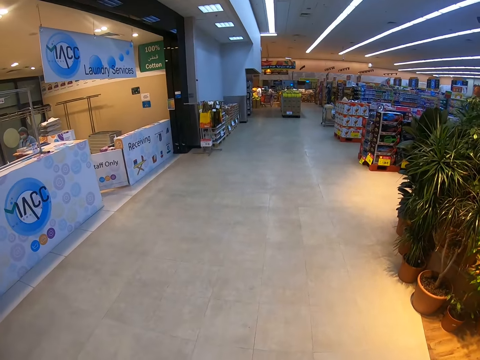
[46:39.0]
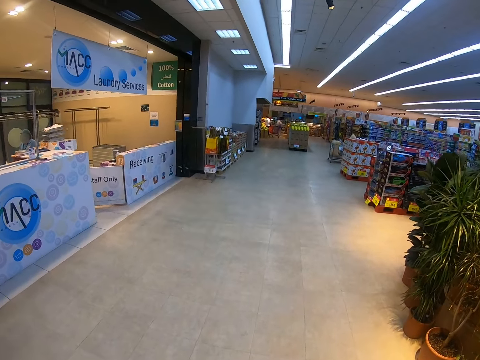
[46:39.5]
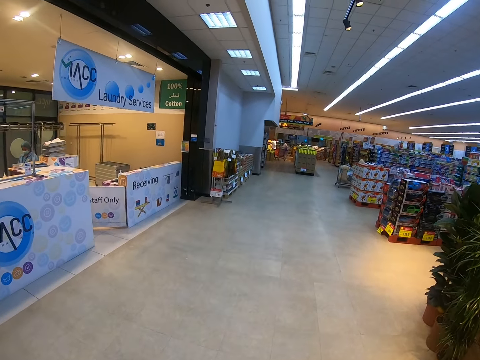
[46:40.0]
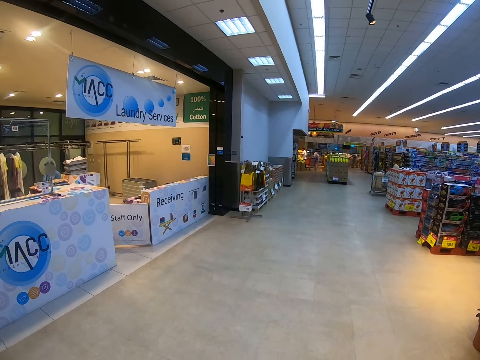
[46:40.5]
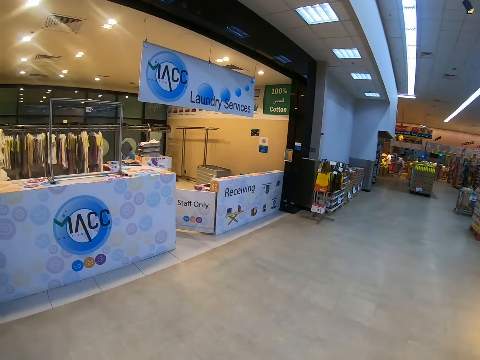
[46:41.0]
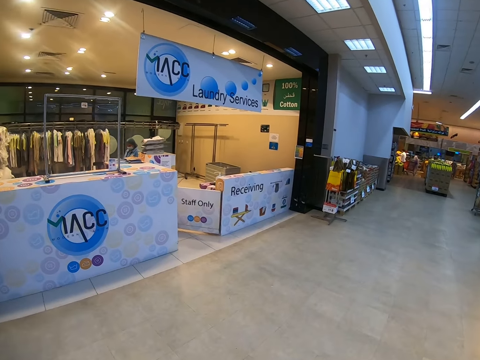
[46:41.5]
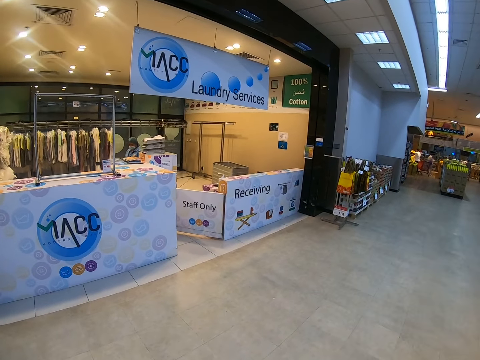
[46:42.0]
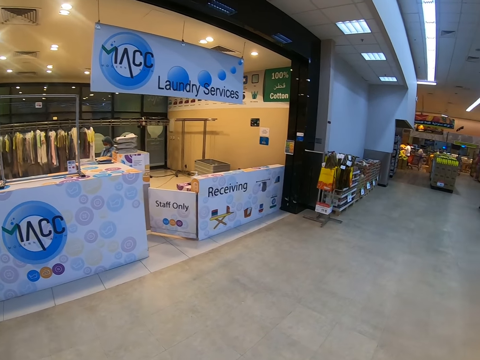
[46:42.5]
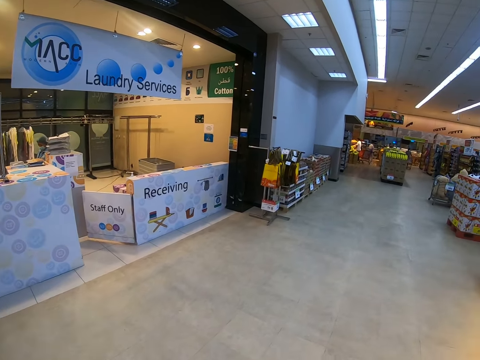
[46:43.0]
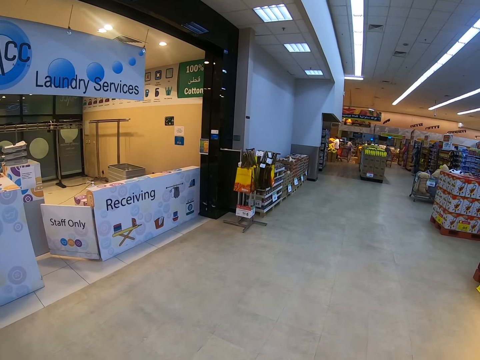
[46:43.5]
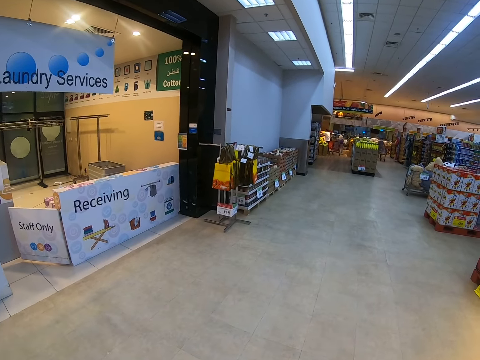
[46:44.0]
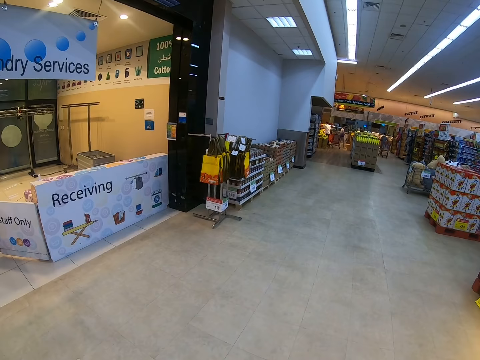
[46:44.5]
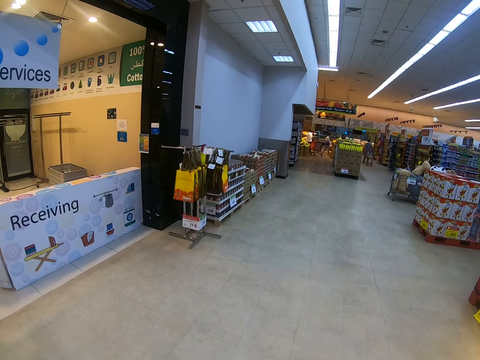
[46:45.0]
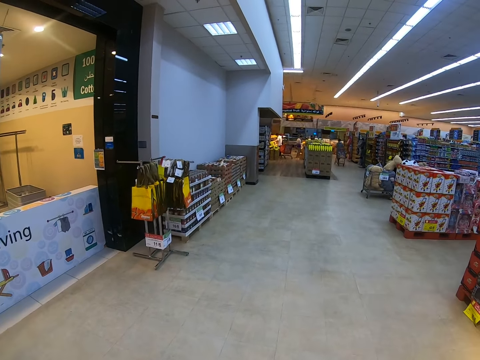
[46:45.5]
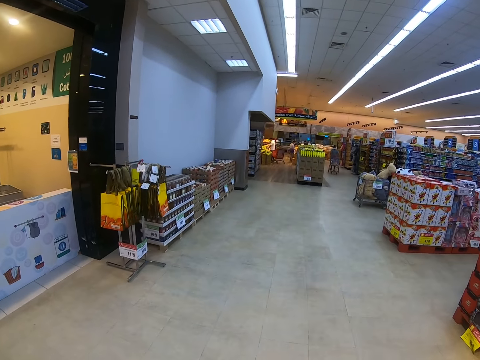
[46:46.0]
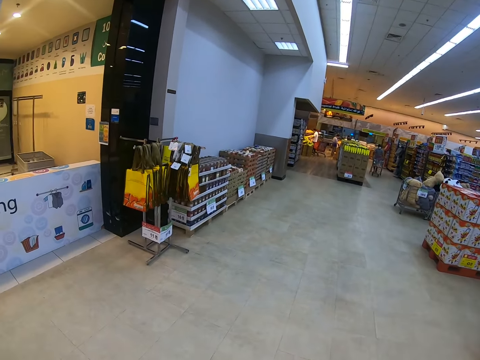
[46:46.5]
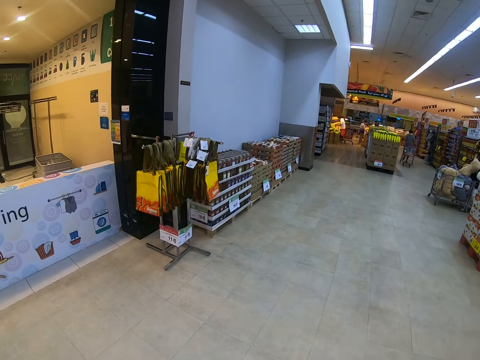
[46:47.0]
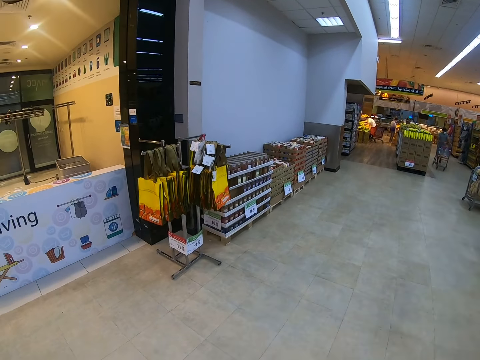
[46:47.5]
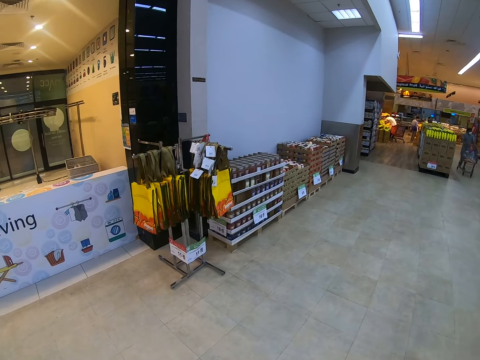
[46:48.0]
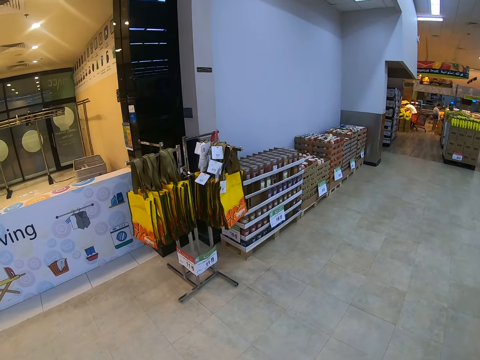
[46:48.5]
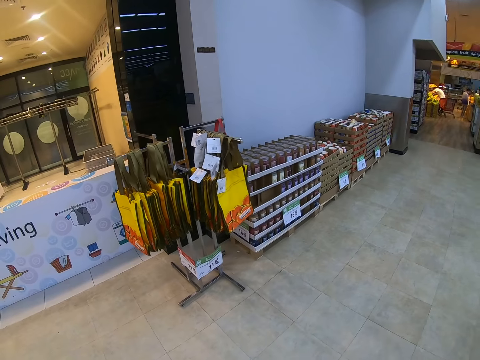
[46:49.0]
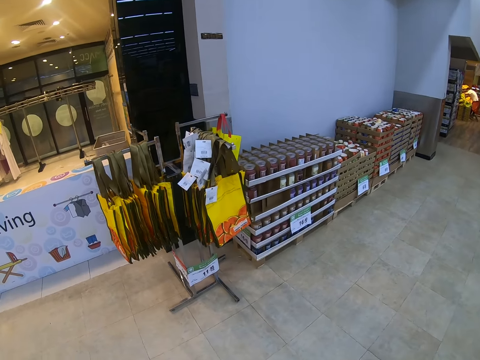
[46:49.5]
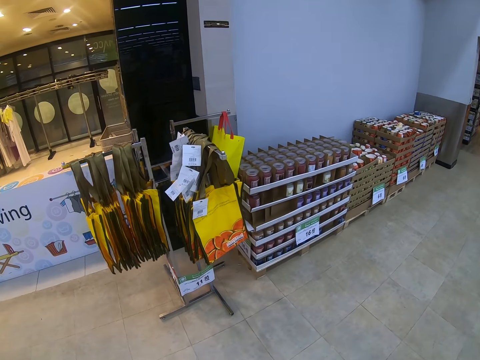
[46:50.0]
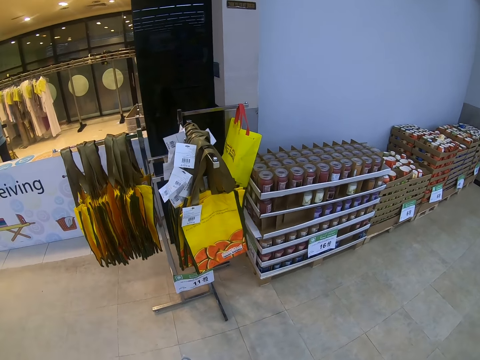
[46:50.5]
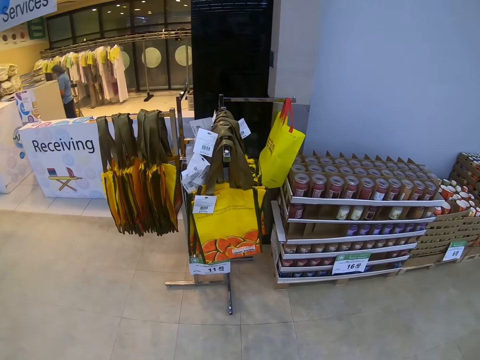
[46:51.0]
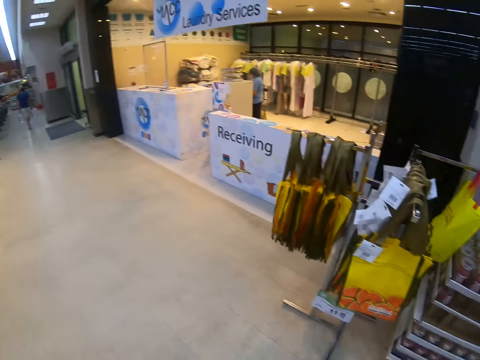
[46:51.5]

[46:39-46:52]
The camera wearer walks in a supermarket. They look around.

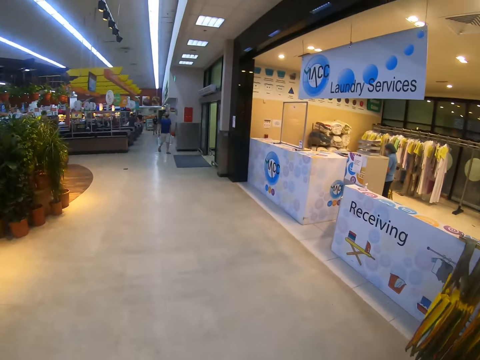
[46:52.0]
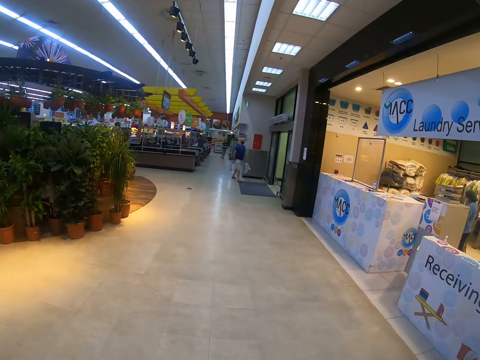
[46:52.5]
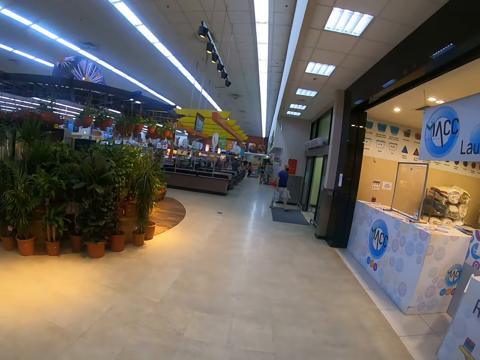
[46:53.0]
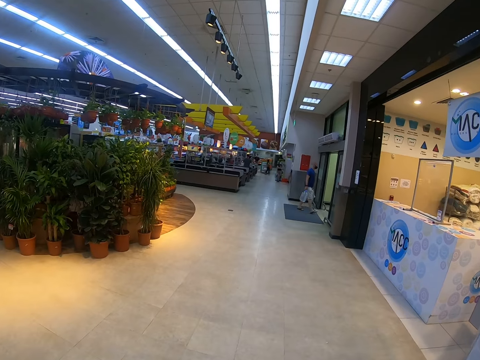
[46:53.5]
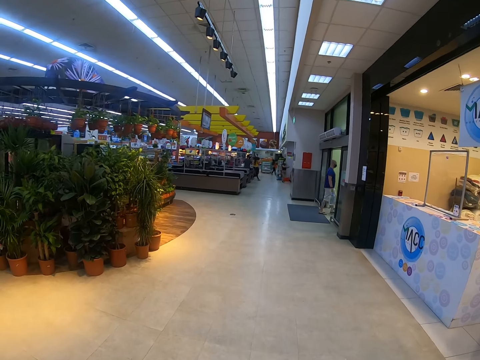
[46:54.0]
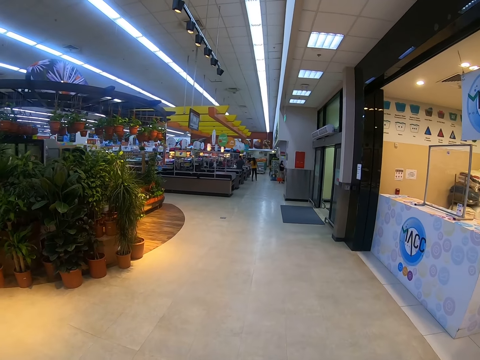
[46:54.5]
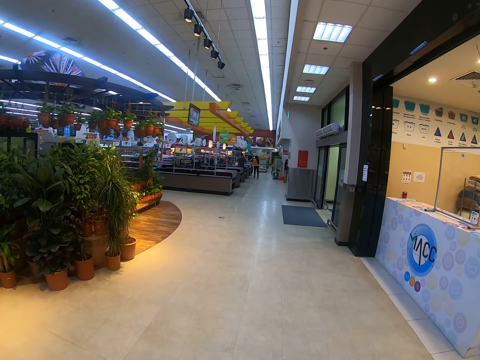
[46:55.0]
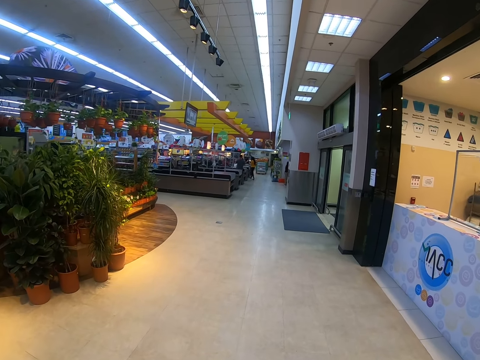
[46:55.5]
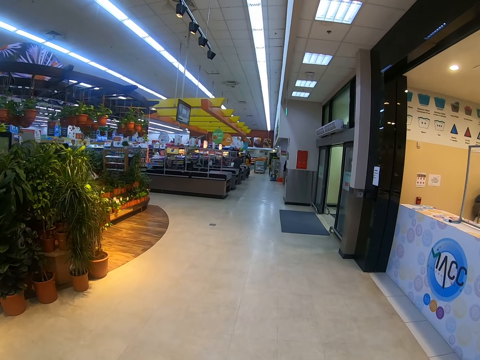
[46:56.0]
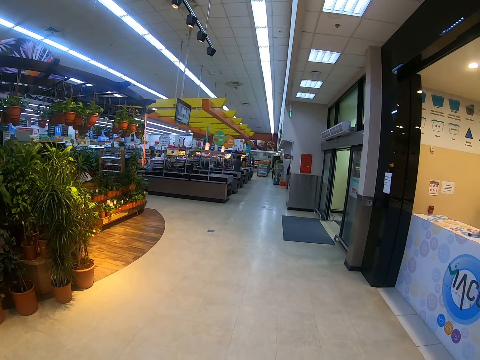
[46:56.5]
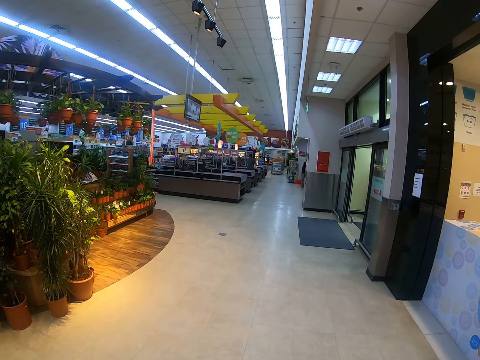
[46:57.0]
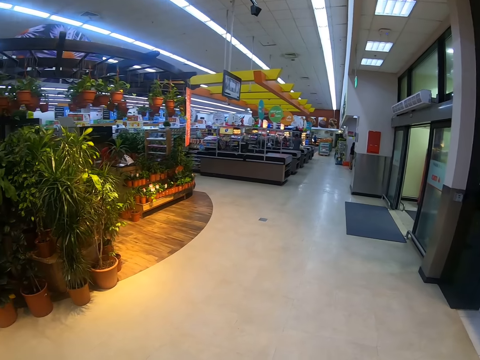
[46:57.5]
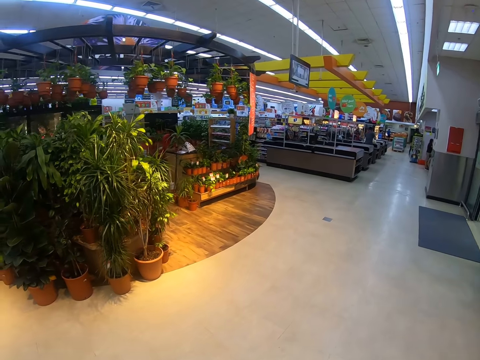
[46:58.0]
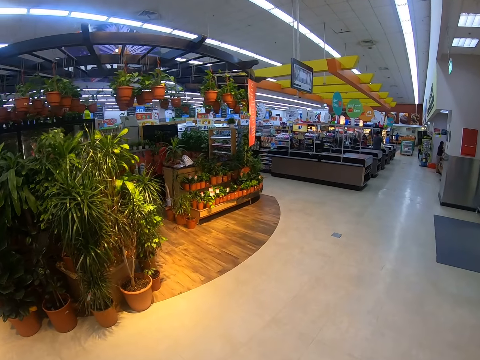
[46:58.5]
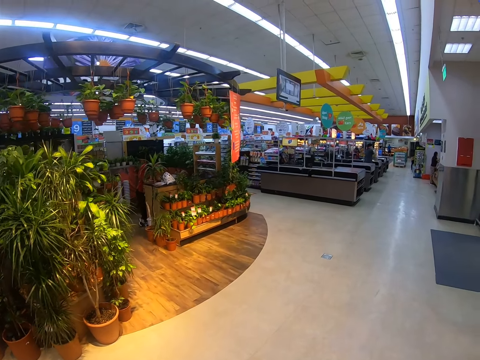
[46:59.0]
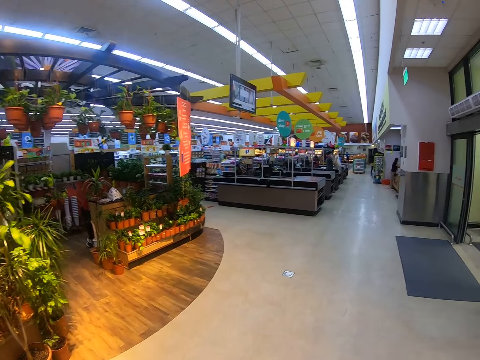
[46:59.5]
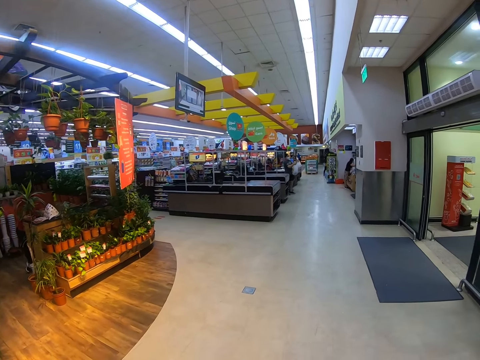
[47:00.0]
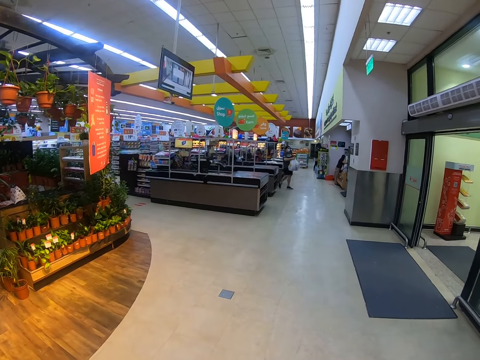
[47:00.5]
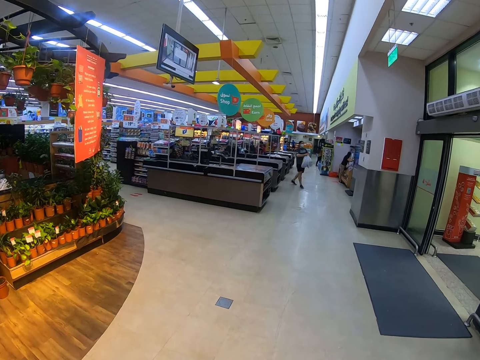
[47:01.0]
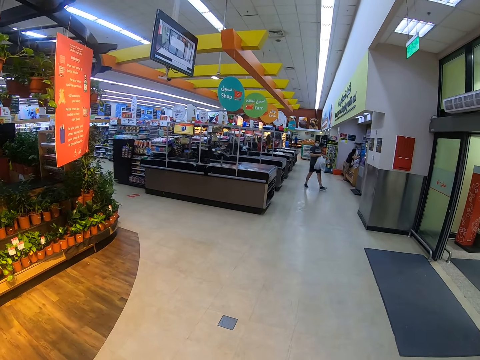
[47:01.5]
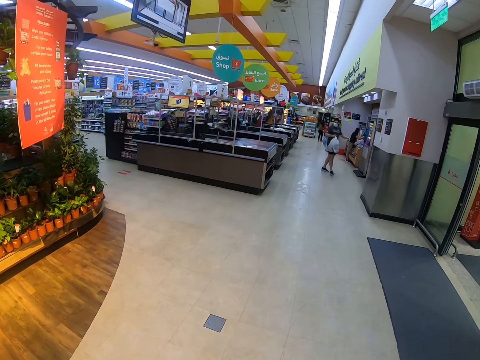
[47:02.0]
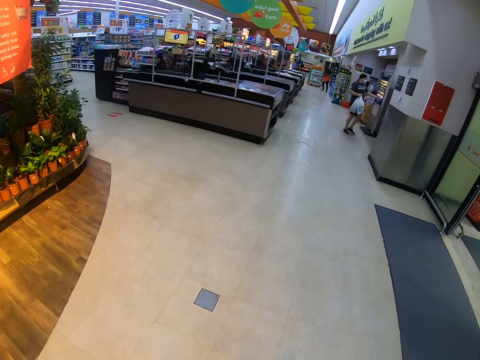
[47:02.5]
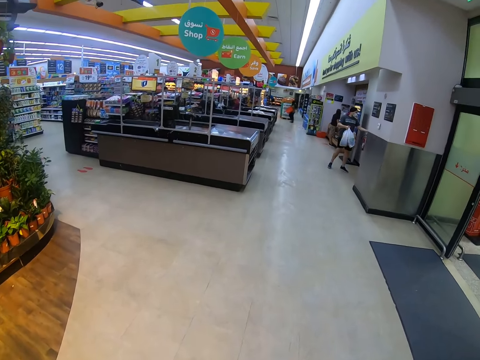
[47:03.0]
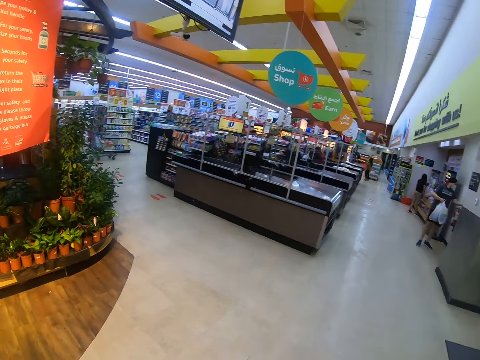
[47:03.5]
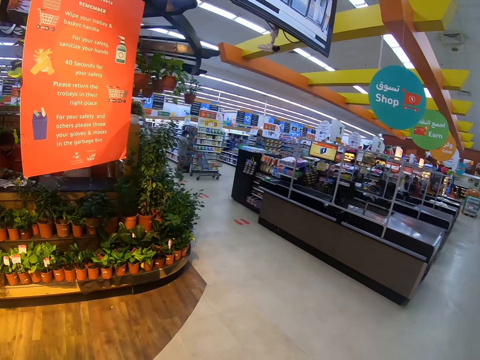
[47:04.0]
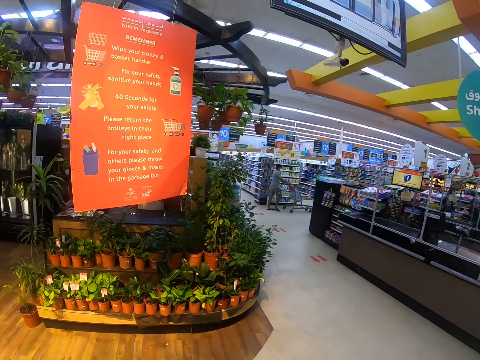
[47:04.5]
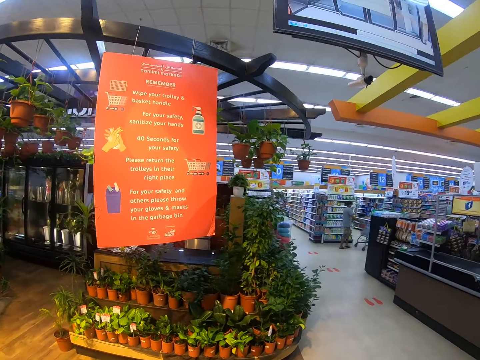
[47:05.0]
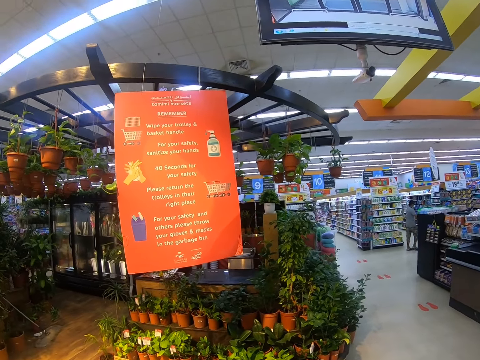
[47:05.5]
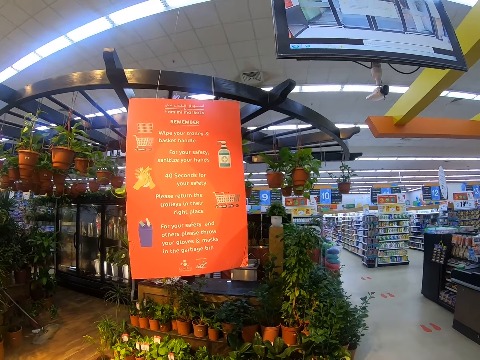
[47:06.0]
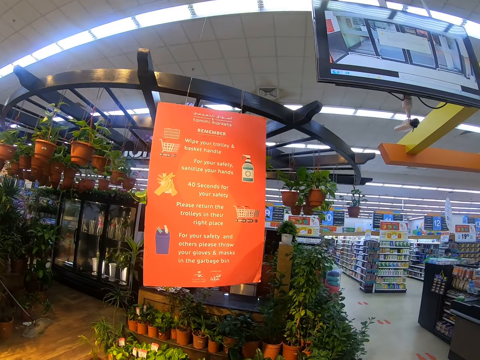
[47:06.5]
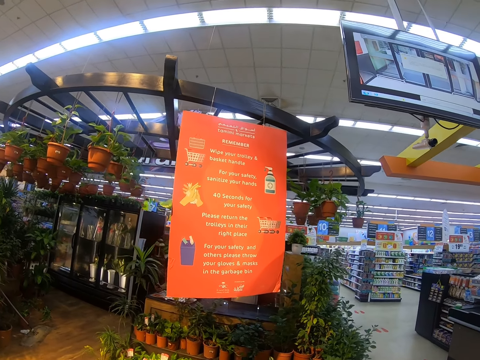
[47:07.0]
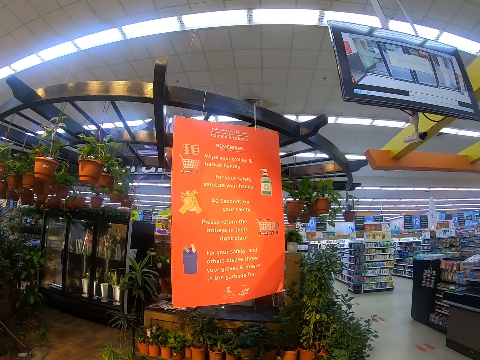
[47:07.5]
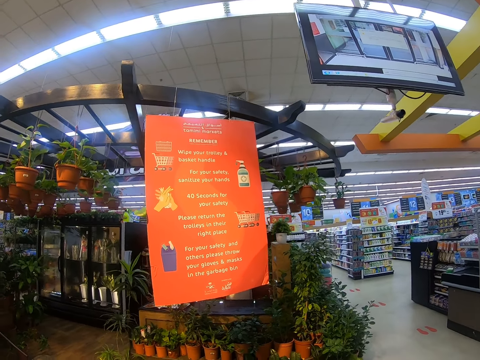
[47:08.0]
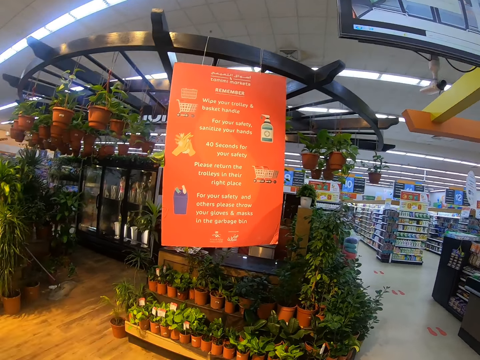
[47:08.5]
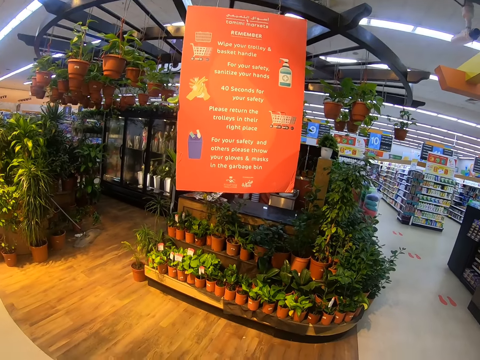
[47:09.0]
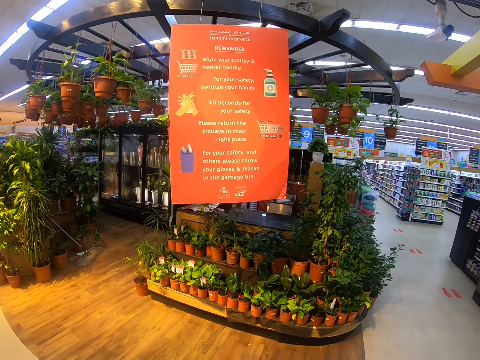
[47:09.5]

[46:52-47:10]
The camera wearer walks in a supermarket. They look around.
